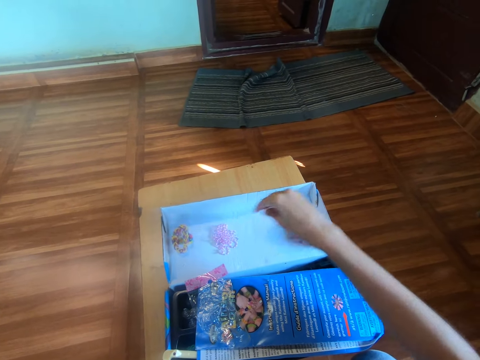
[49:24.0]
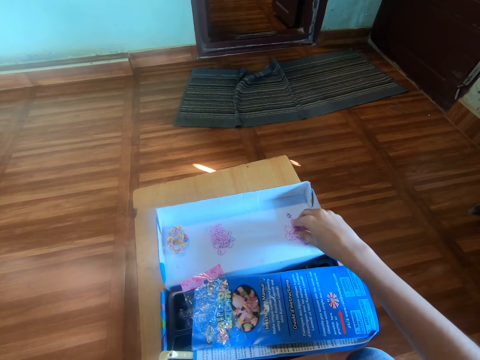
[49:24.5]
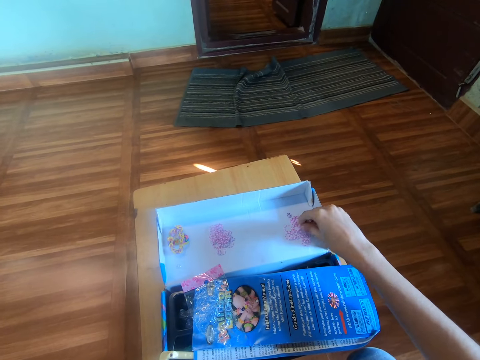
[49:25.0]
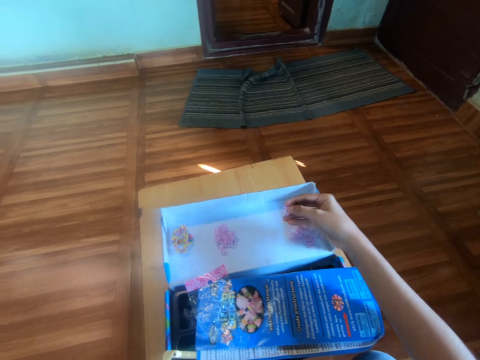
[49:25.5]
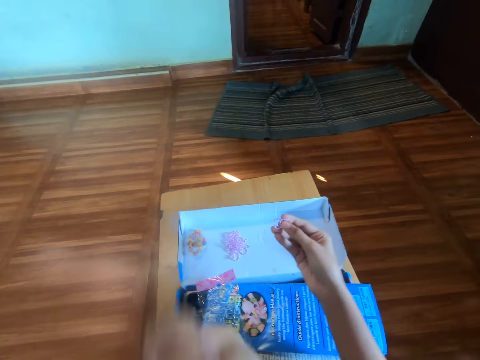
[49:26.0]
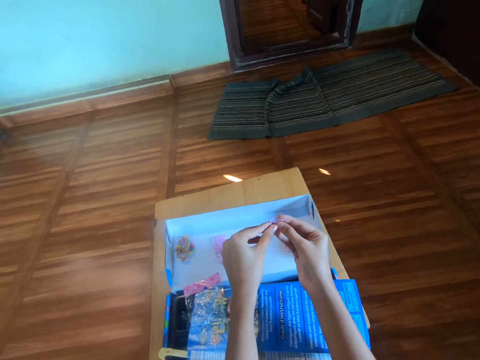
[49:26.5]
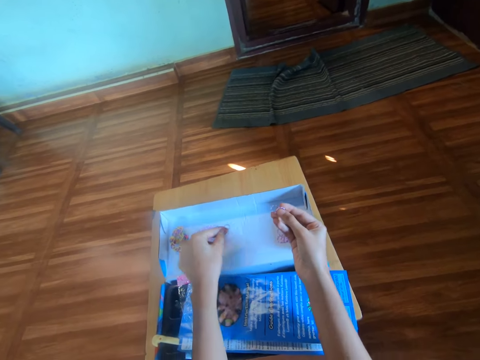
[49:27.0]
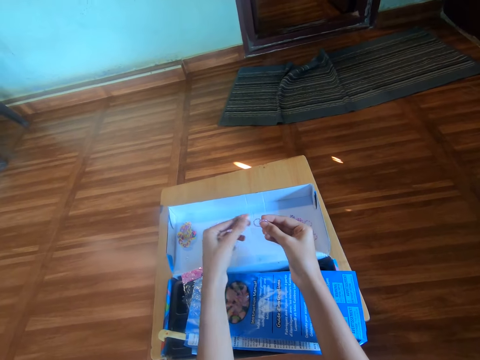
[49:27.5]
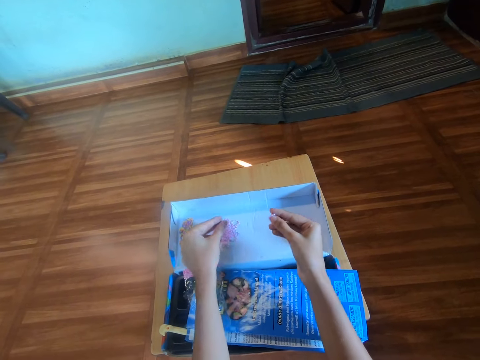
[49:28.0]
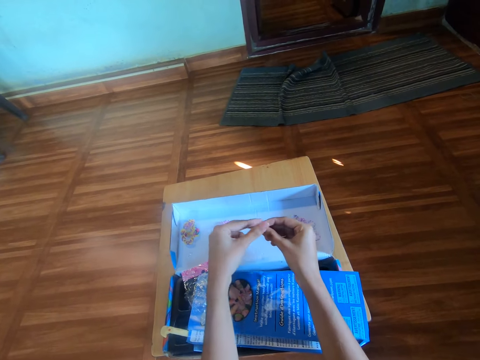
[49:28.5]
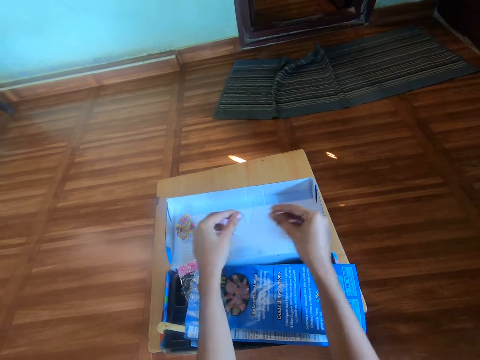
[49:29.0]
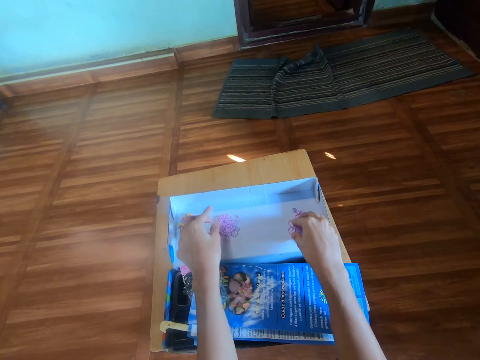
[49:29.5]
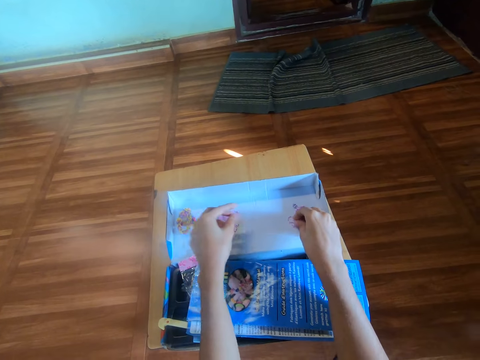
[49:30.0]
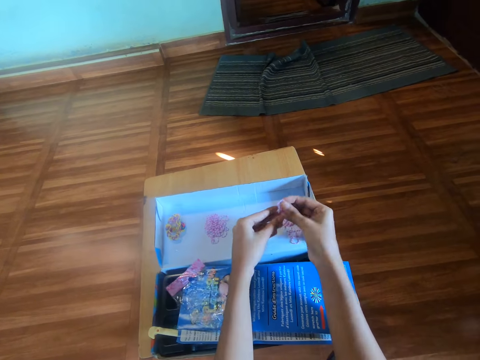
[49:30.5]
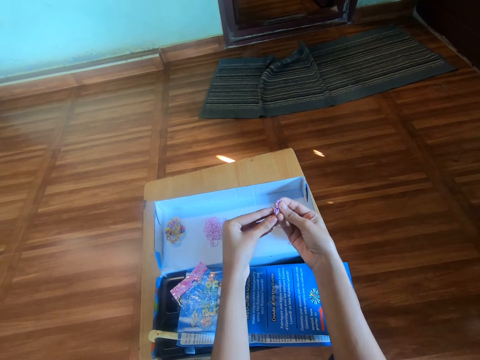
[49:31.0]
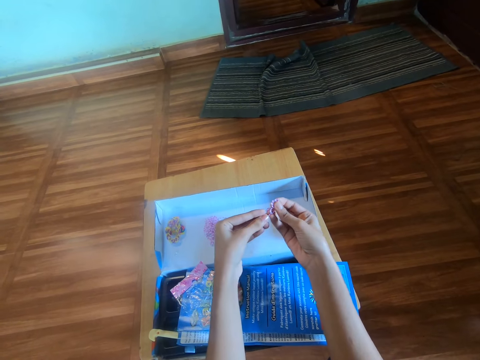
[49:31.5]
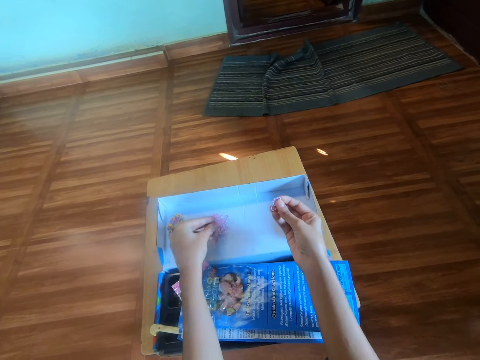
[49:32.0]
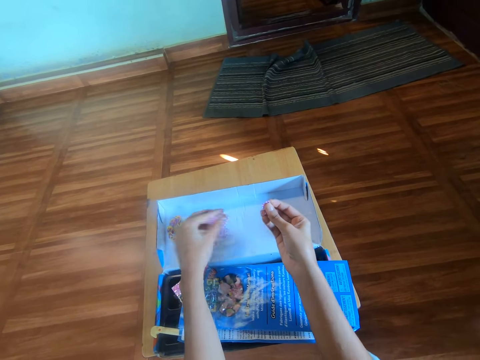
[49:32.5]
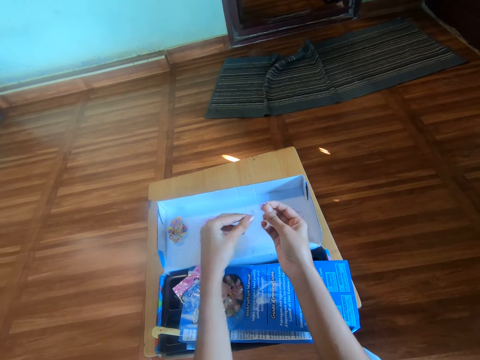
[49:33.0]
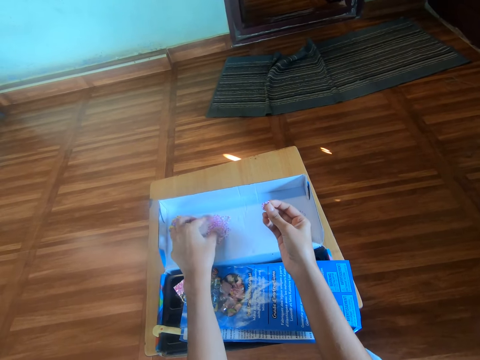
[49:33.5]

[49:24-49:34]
The camera wearer picks a rubber band on the pack with the right hand. They take the rubber band from the right hand with the left hand. They hold the rubber band. They drop the rubber band in the left hand on the pack. They separate the rubber band. They take a rubber band from the right hand with the left hand. They drop the rubber band in the left hand on the pack. They take a rubber band from the right hand with the left hand. They drop the rubber band in the left hand on the pack. They pick a rubber band from the pack with the right hand. They take the rubber band from the right hand with the left hand. They separate rubber bands. They drop the rubber band in the left hand on the pack. They take a rubber band from the right hand with the left hand. They drop the rubber band in the left hand on the pack.

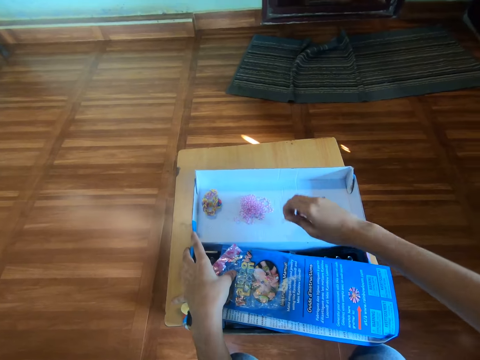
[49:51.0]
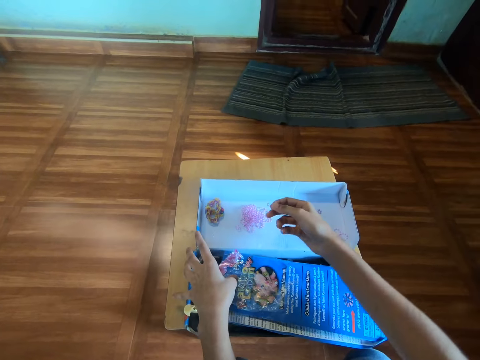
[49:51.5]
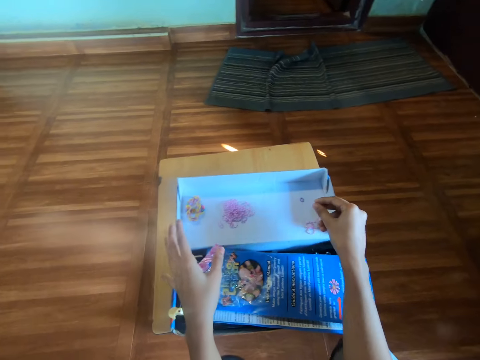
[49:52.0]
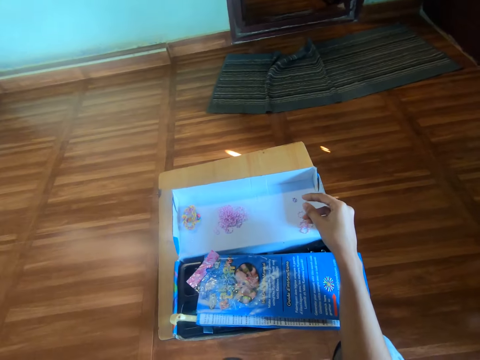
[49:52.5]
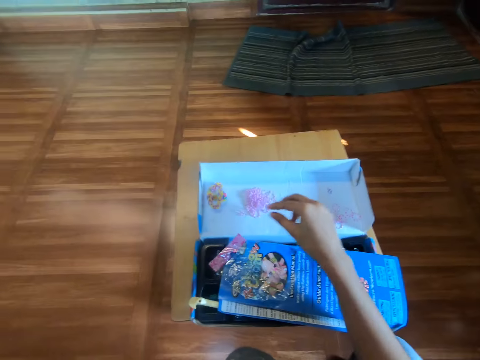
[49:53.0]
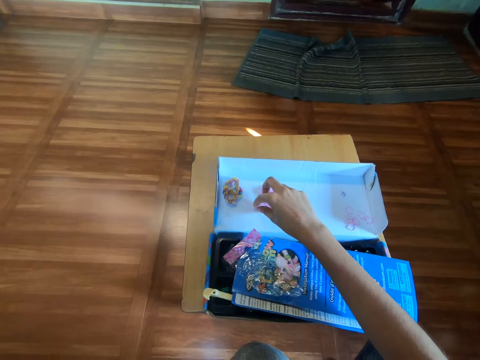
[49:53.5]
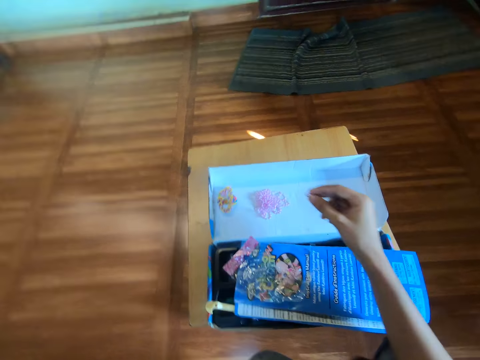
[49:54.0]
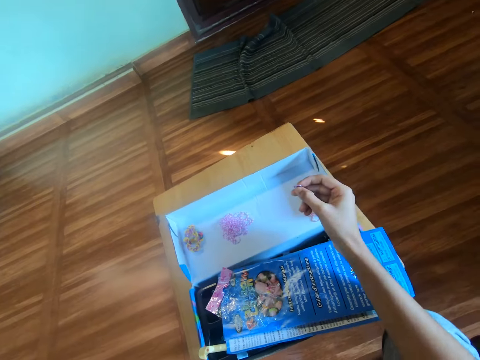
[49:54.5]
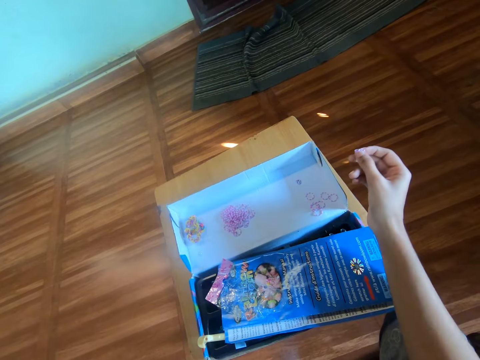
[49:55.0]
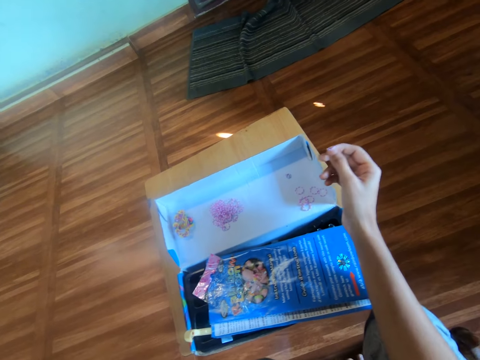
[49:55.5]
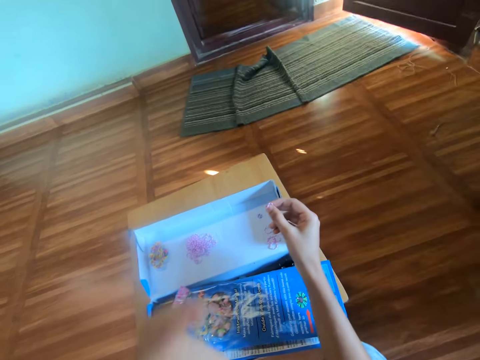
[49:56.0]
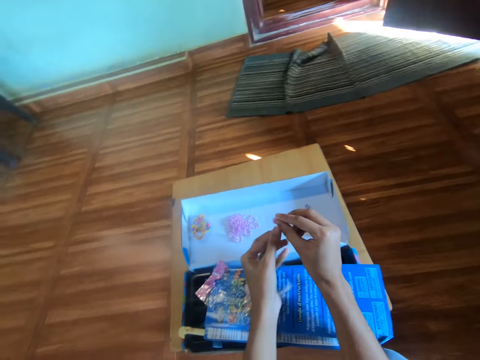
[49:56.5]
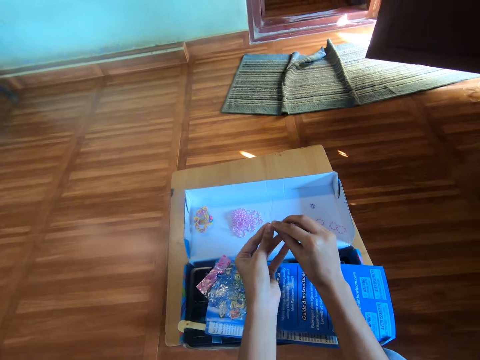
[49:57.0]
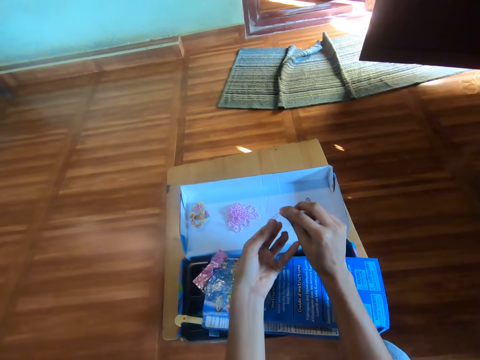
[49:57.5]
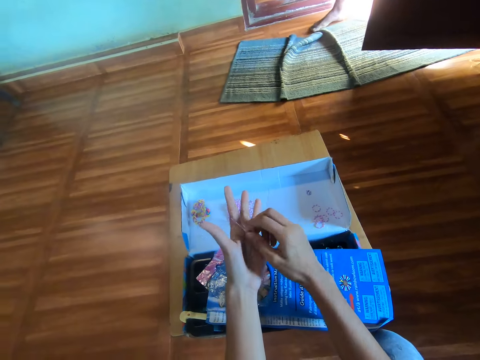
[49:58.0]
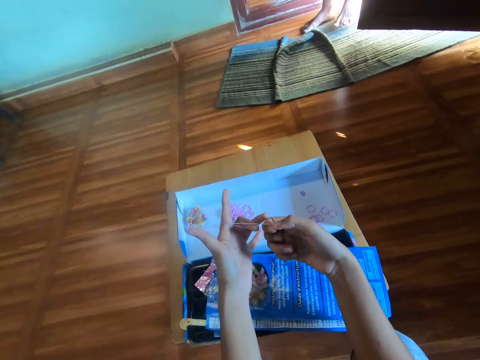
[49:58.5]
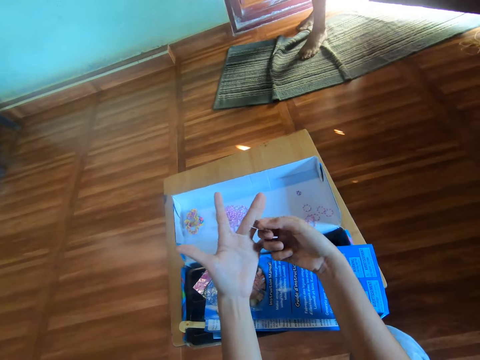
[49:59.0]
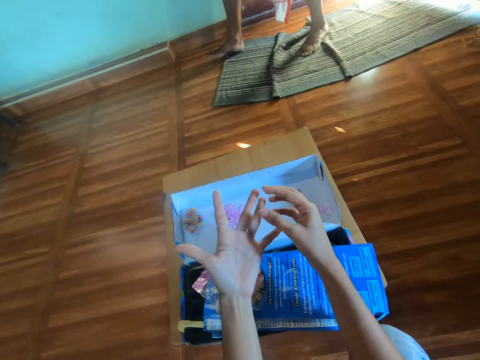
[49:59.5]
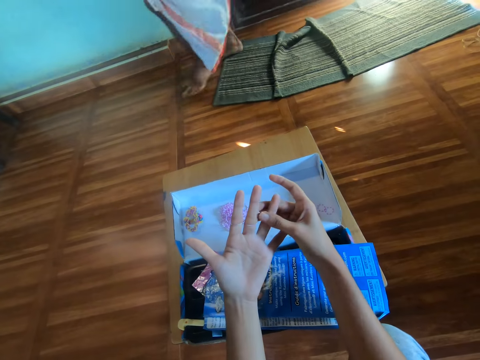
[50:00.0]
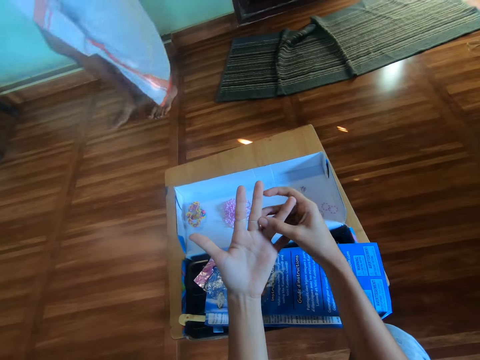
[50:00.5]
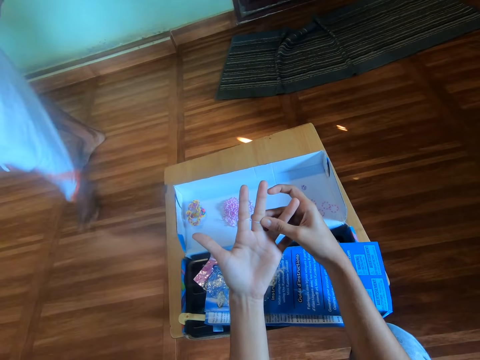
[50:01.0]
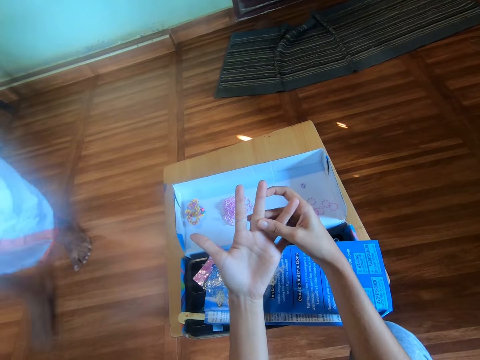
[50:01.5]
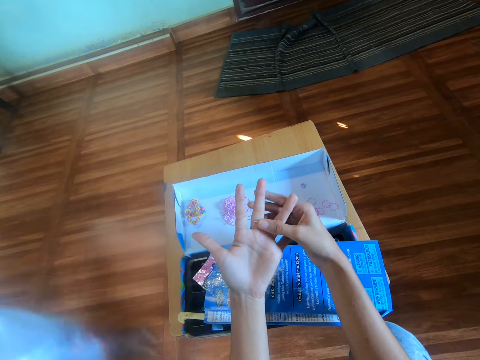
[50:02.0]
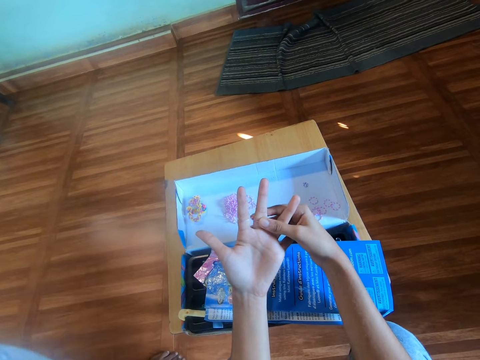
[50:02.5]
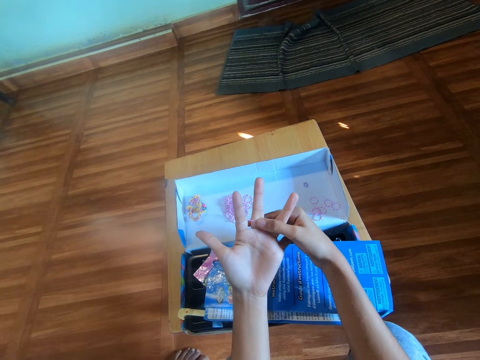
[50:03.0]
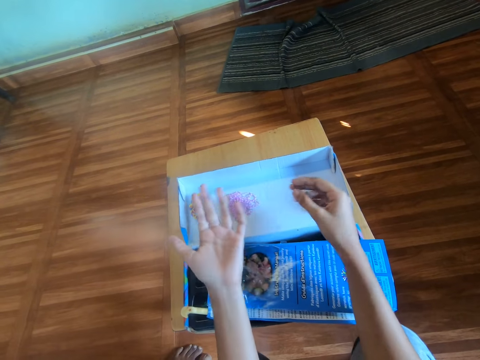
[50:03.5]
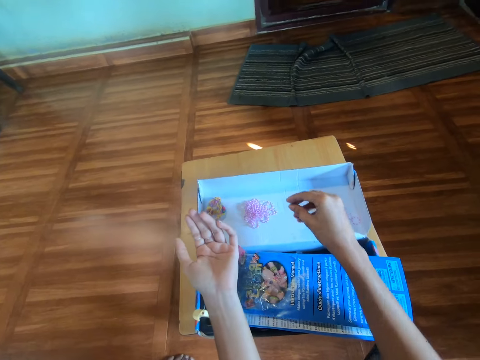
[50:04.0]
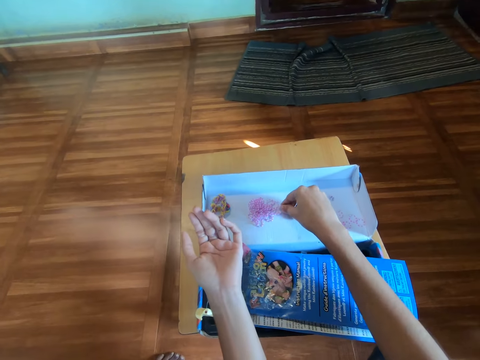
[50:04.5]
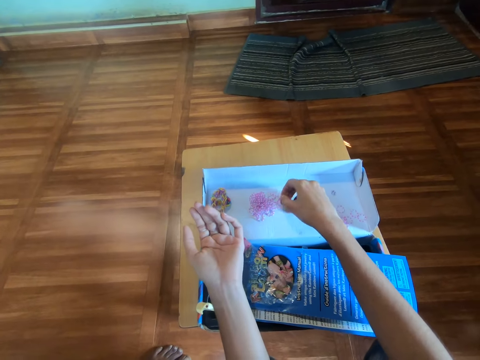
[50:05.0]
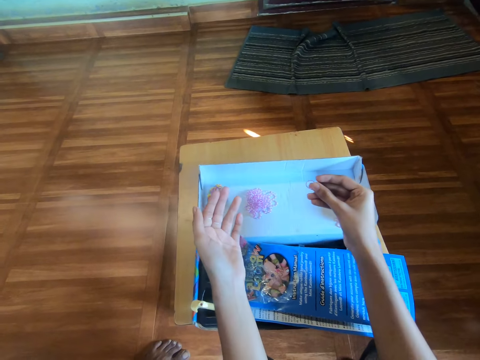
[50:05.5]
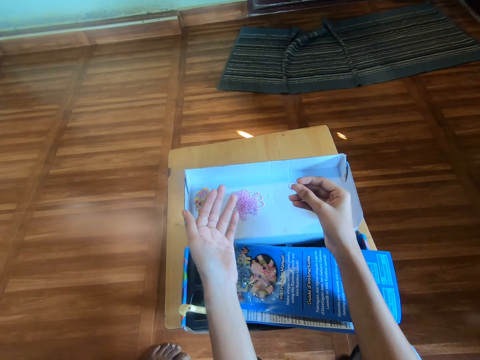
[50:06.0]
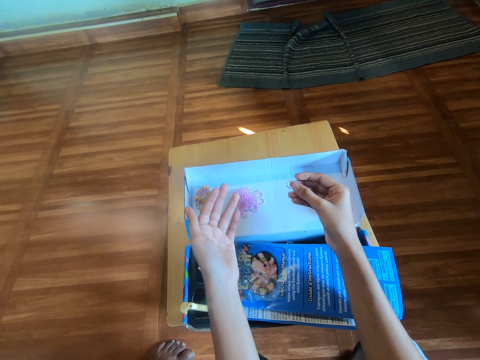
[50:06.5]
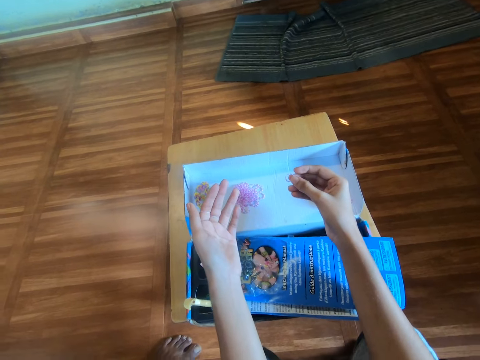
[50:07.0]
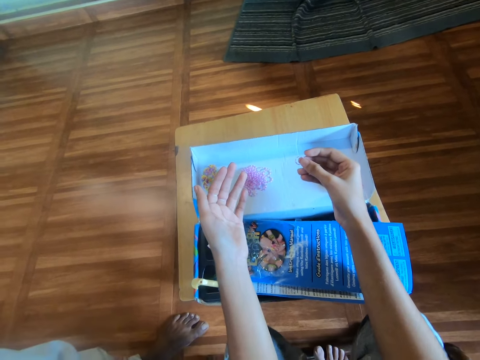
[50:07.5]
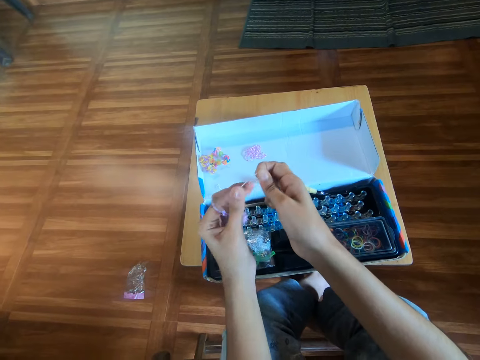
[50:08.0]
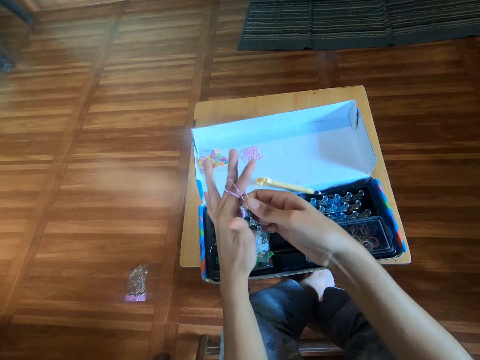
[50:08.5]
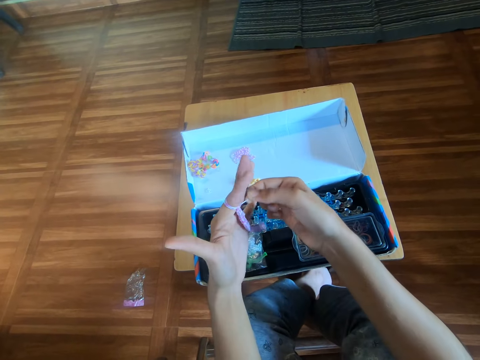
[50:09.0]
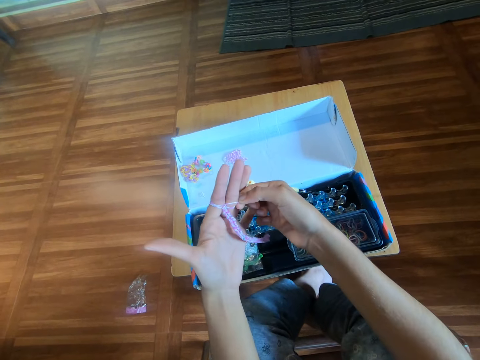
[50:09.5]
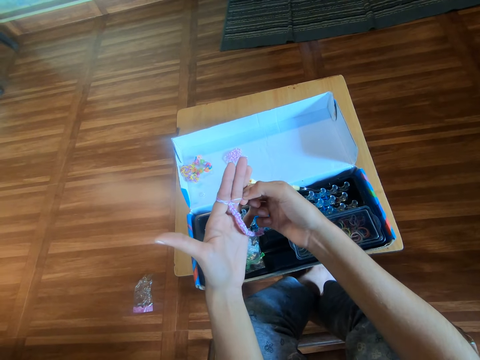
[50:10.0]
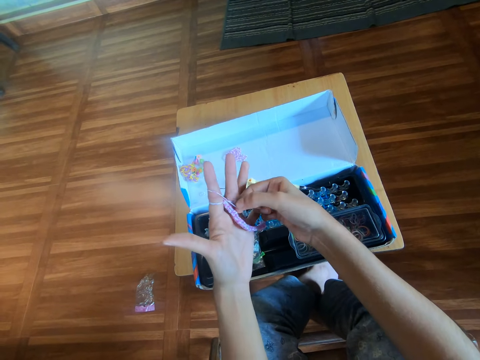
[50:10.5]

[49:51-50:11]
The camera wearer removes the left hand from the booklet. They drop the rubber band or loop band in the right hand on the pack. They lift the left hand. They pick a rubber band from the pack with the right hand. They wear the rubber band on the left finger with the right hand. They touch the loop band on the hand. They pick a rubber band on the pack with the right hand. They wear the rubber band on the left finger with the right hand. They knit a bracelet.
